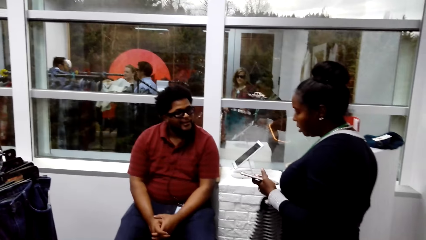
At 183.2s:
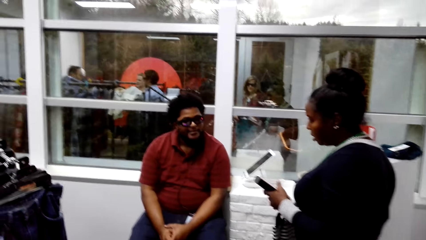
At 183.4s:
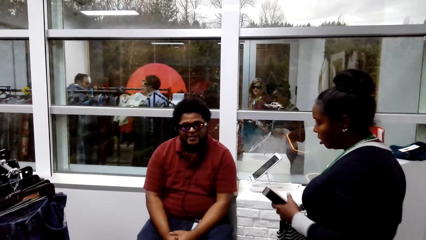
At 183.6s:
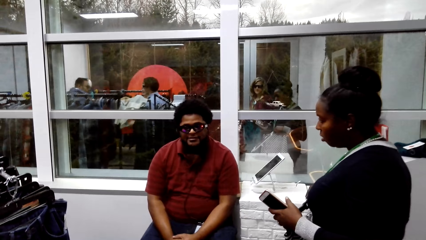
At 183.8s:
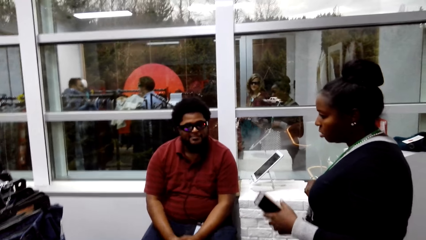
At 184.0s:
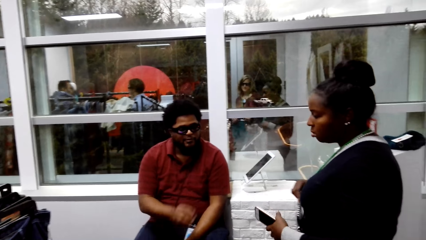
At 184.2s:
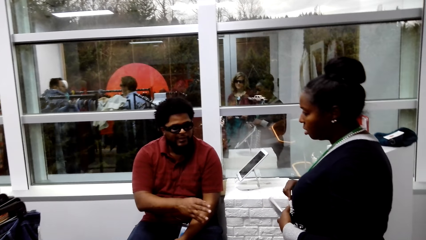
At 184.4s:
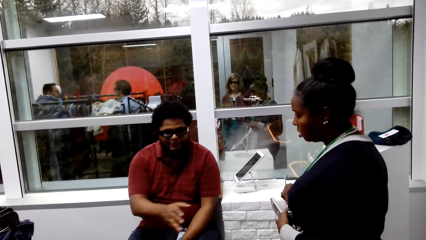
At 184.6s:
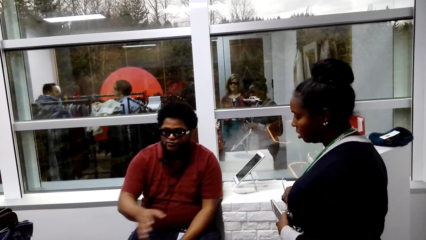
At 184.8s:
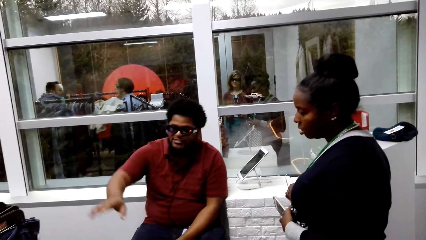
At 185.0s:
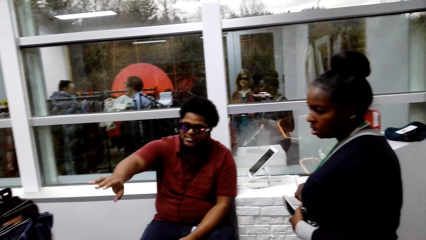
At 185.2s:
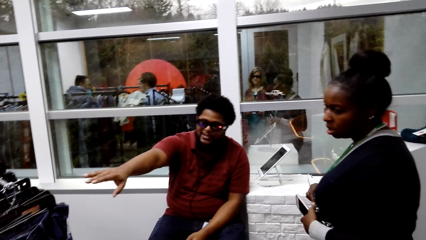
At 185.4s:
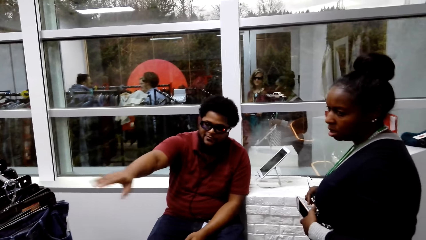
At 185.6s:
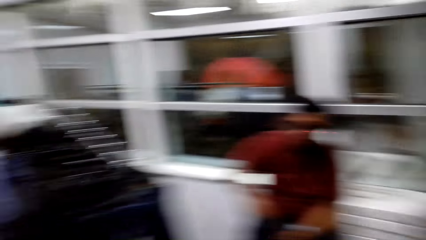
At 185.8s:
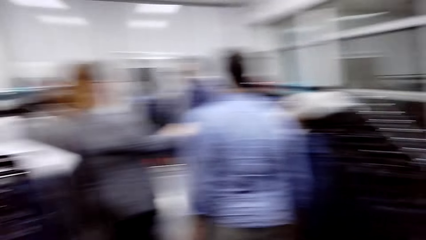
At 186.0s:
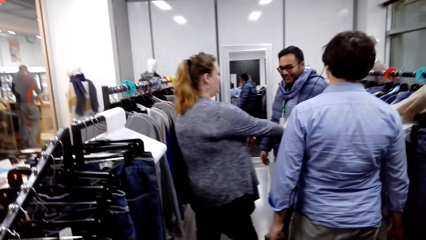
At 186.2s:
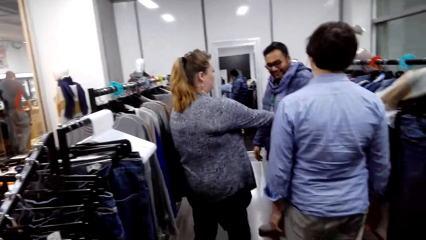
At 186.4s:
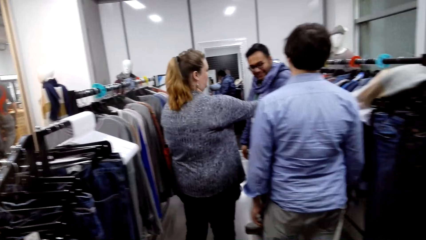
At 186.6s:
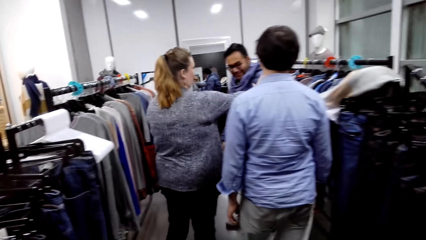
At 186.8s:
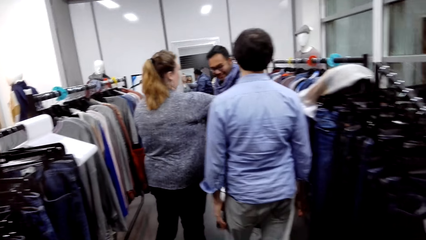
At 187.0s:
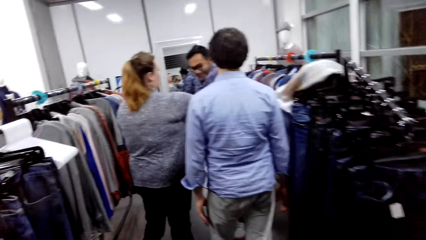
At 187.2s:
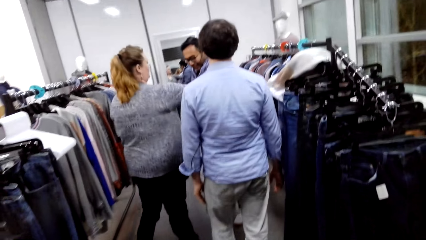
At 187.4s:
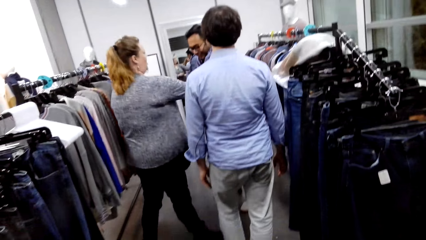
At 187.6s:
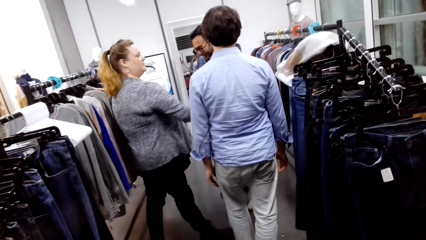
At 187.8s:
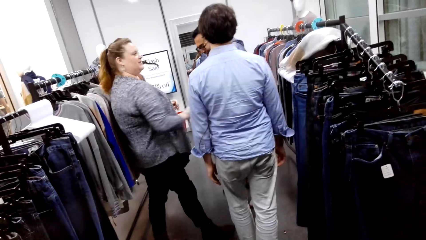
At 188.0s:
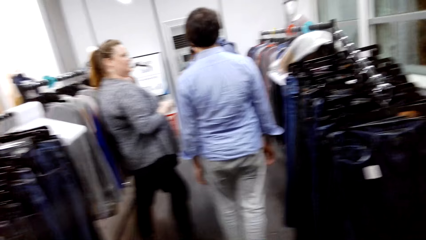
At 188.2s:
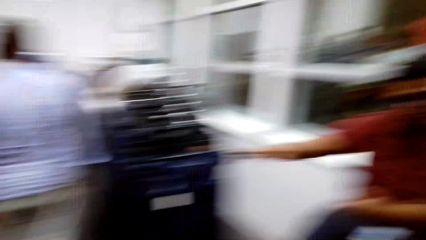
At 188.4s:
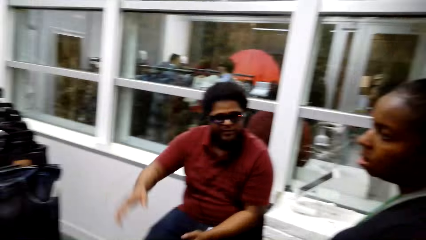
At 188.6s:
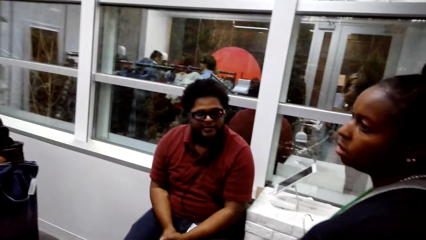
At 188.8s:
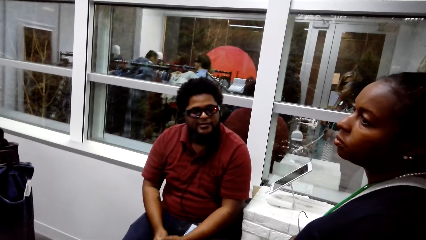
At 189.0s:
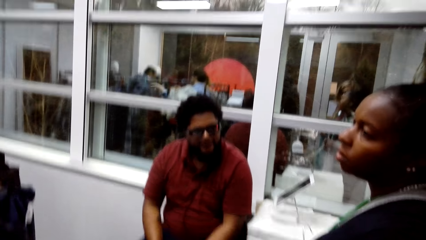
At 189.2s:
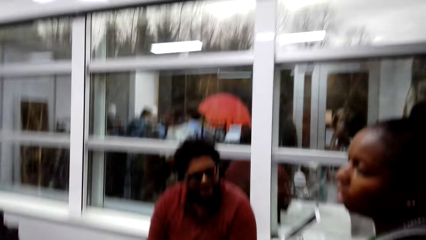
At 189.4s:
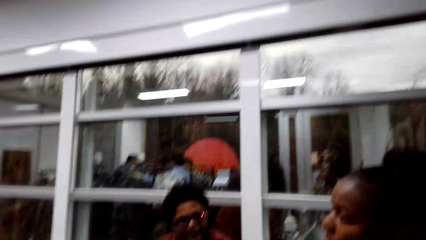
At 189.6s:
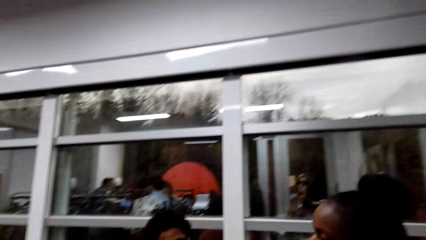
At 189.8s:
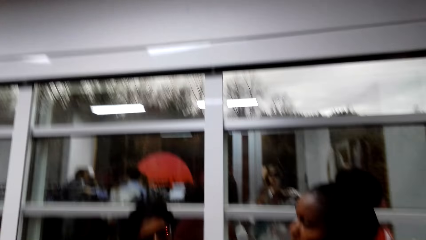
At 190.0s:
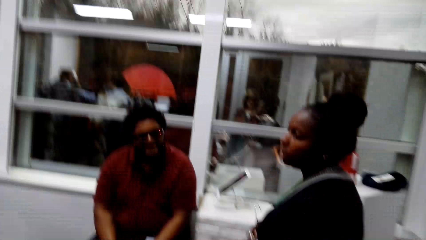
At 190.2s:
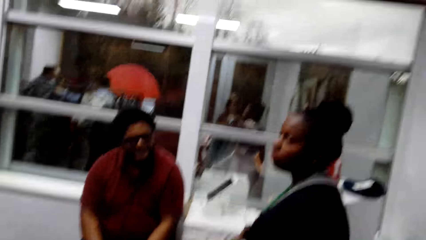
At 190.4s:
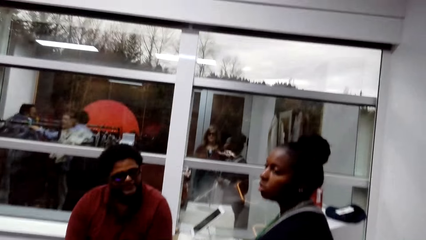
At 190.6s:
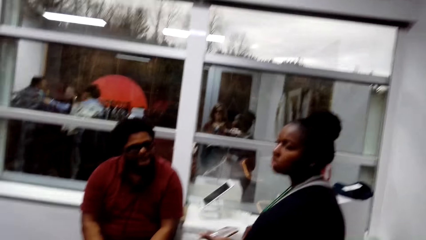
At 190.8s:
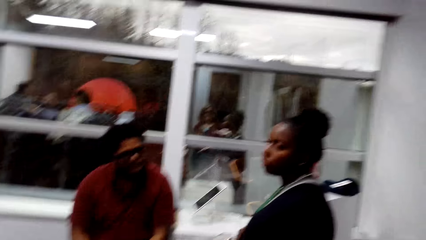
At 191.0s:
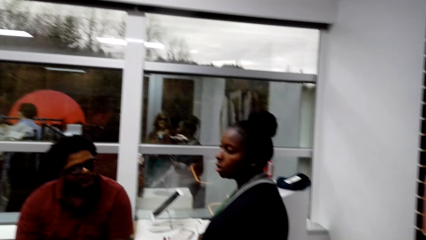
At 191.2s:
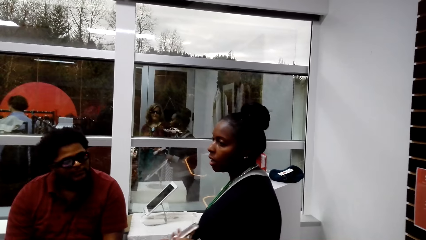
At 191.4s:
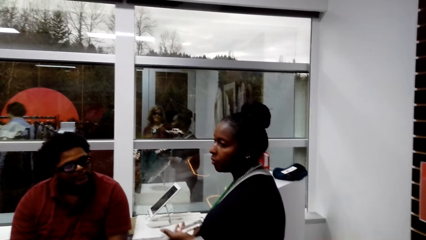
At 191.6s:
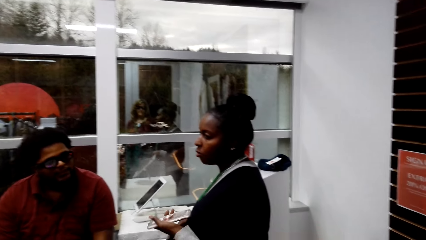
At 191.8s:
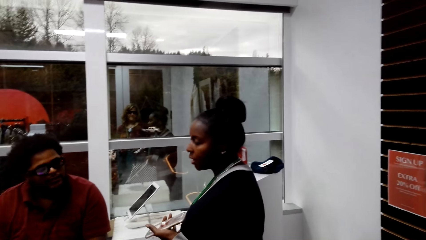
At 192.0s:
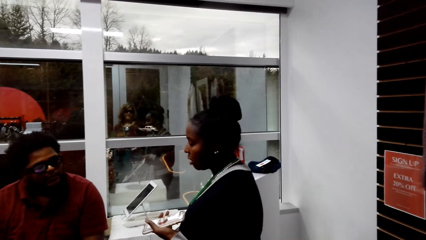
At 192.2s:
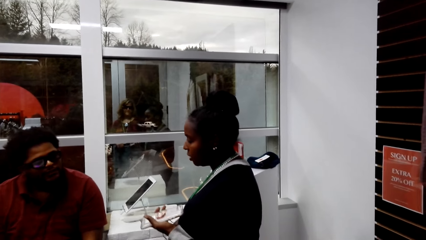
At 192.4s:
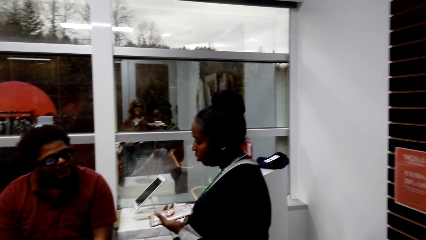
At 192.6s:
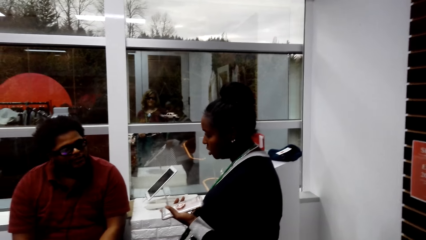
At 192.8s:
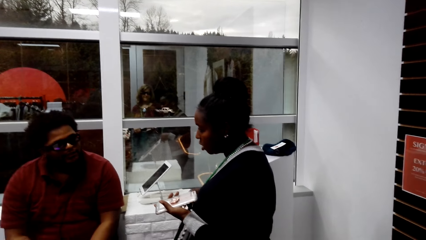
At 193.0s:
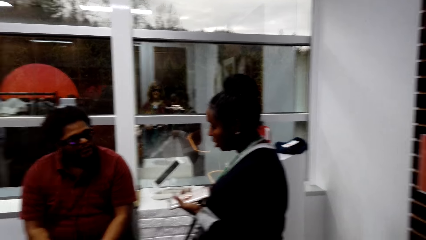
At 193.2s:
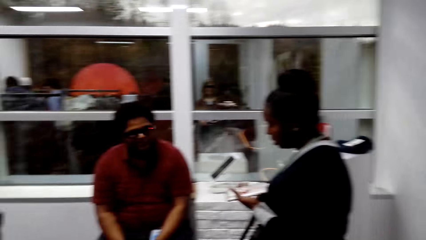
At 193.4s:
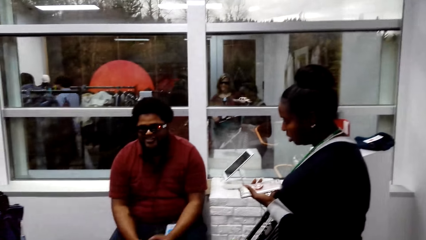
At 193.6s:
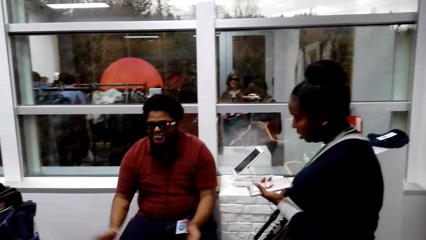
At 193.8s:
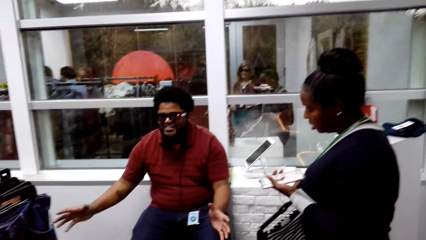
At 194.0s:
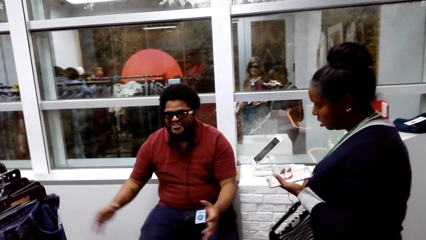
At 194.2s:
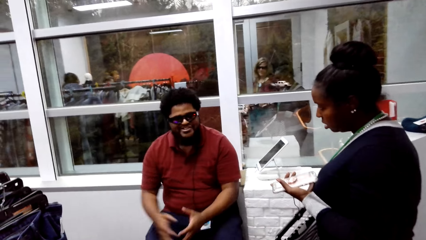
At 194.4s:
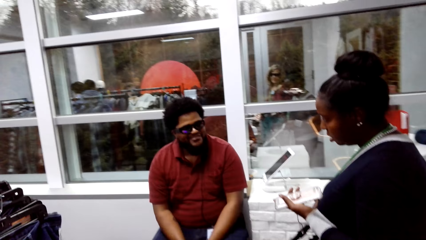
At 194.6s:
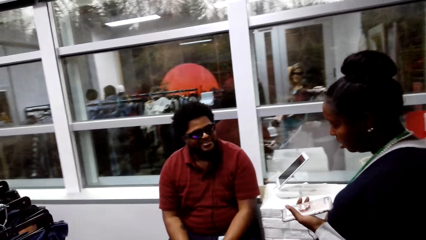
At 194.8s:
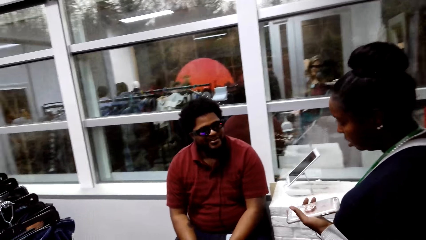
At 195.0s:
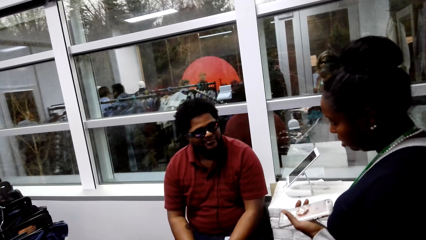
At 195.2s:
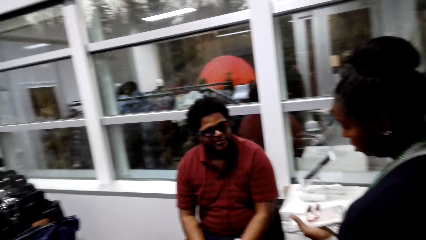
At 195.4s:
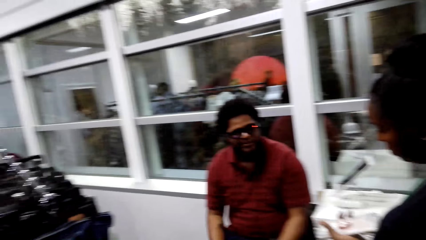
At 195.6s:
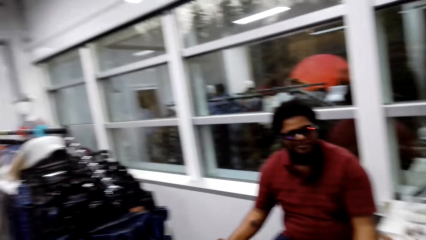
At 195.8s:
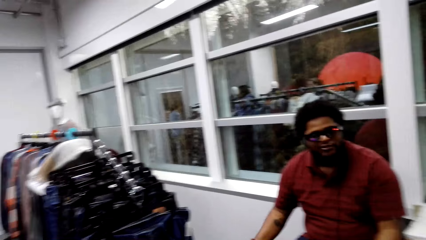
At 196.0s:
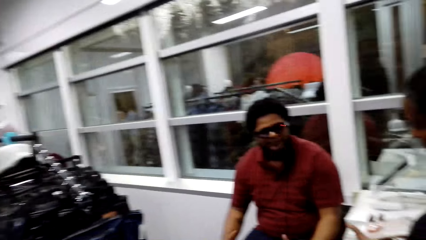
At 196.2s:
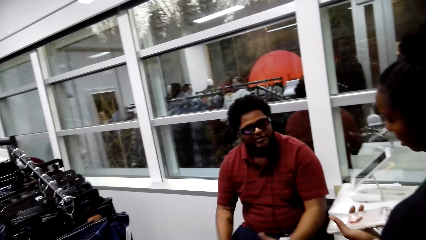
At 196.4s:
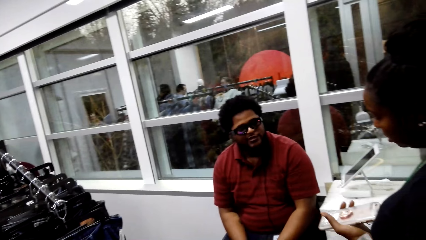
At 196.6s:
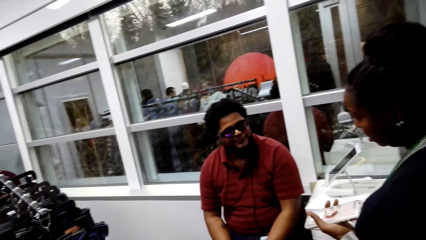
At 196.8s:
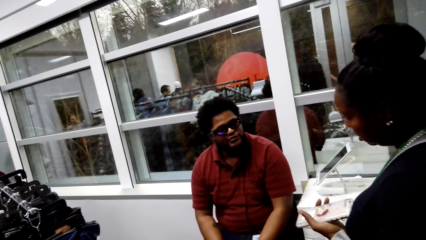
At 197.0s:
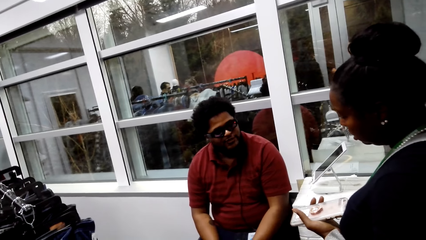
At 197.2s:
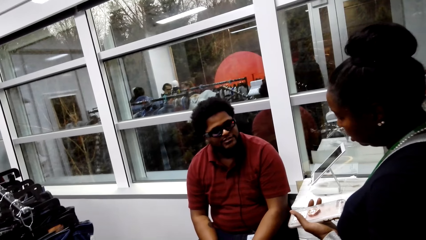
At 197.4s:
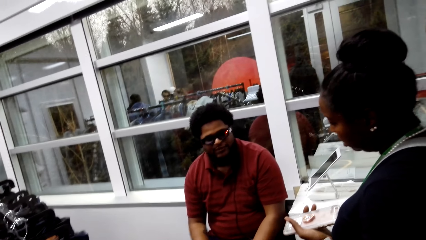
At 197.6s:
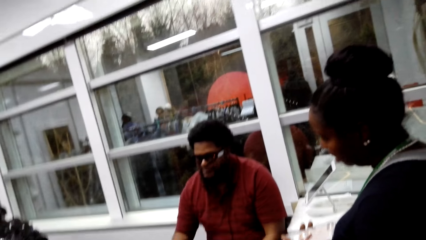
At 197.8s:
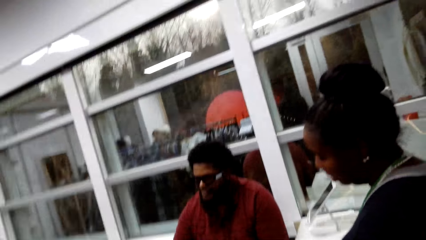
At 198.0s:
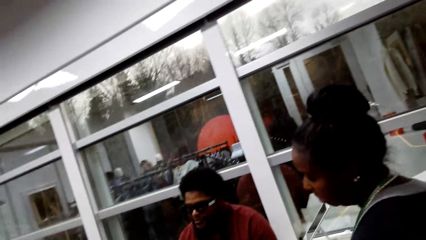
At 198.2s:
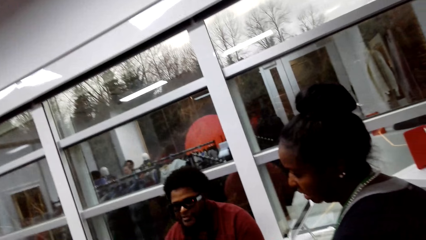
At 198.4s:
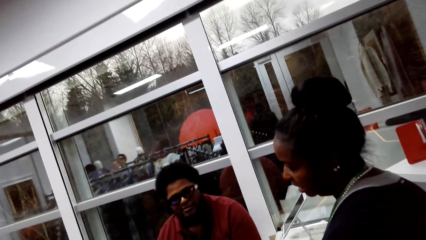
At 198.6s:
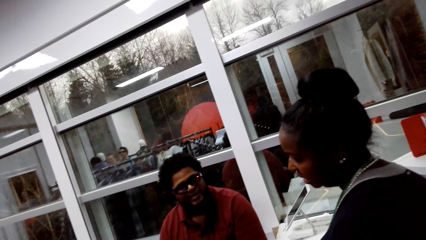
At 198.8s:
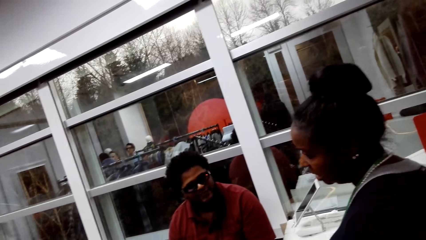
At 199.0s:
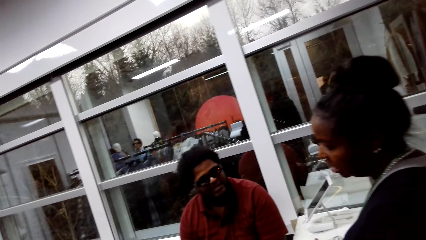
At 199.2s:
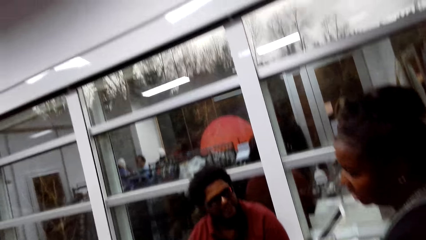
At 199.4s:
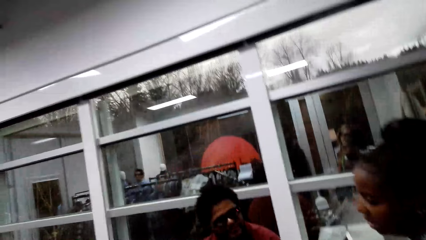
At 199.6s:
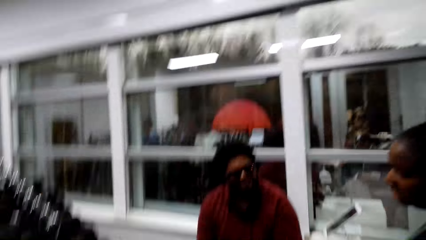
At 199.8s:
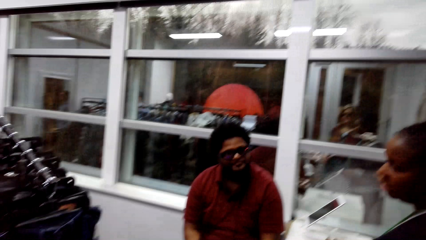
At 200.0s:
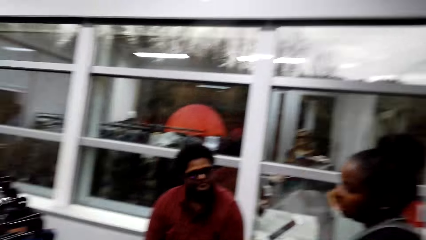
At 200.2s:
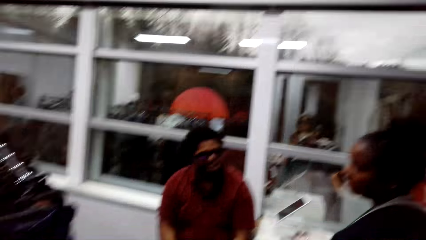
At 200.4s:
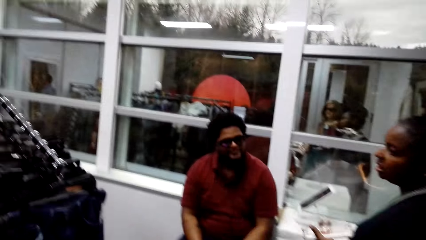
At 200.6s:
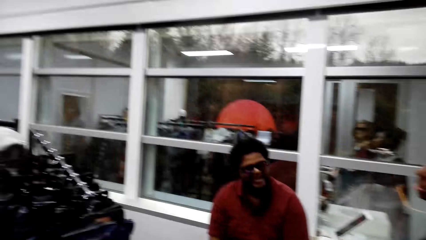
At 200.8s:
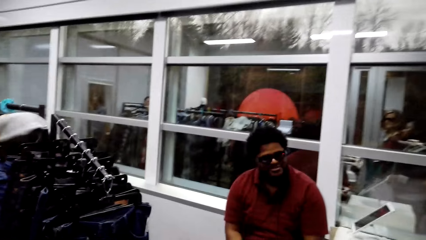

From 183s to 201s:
The camera wearer stares at a man. They look around the cloth store. They stare at the man.
